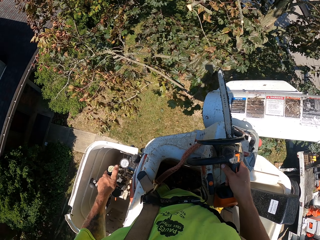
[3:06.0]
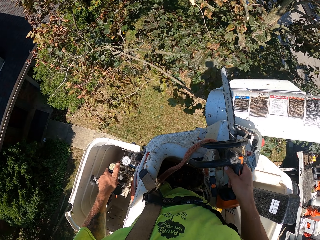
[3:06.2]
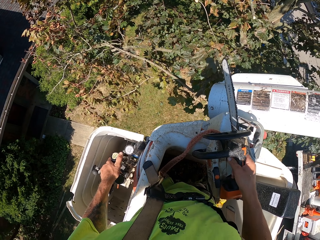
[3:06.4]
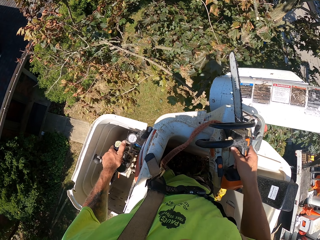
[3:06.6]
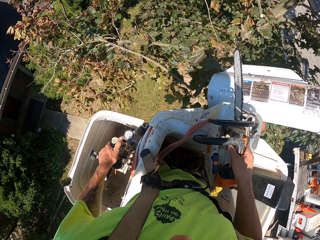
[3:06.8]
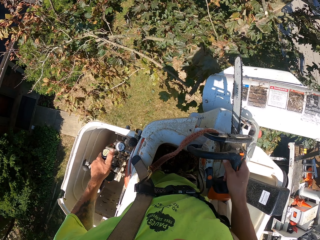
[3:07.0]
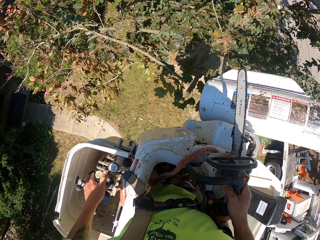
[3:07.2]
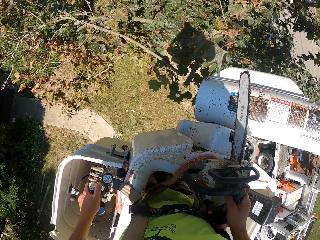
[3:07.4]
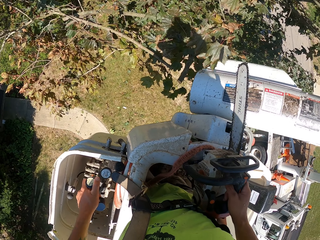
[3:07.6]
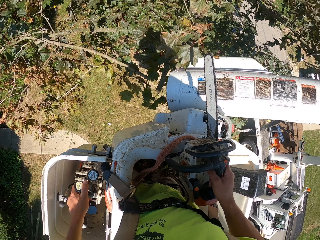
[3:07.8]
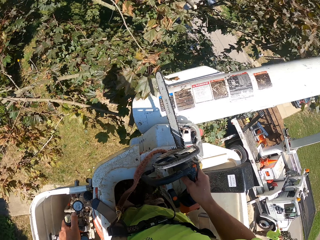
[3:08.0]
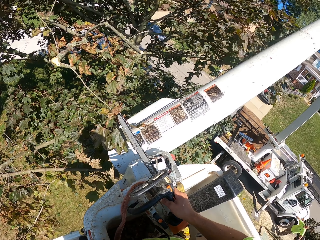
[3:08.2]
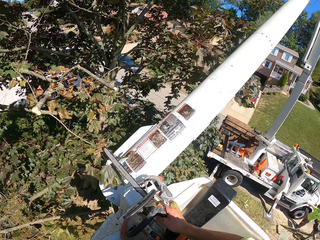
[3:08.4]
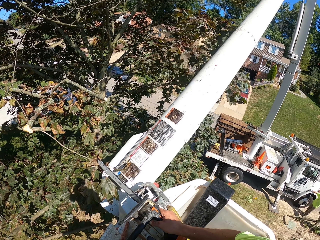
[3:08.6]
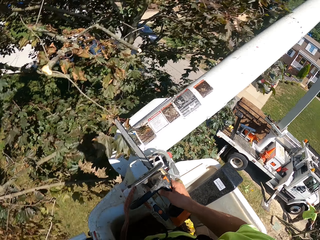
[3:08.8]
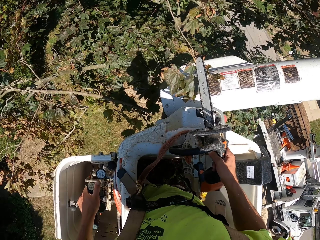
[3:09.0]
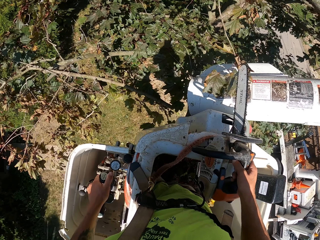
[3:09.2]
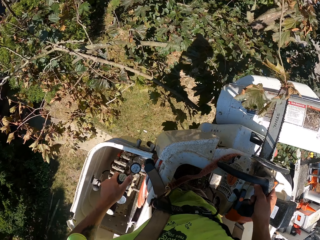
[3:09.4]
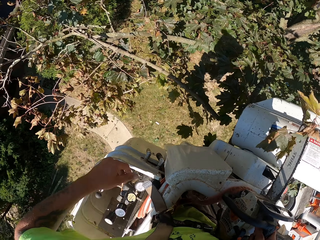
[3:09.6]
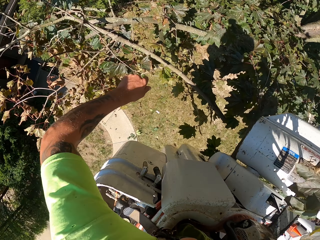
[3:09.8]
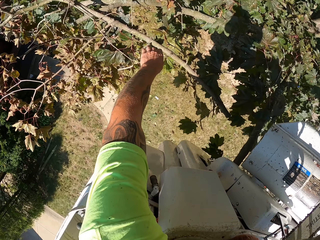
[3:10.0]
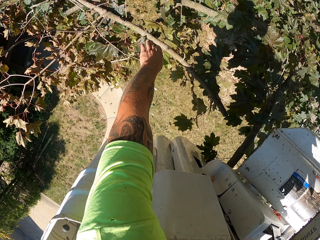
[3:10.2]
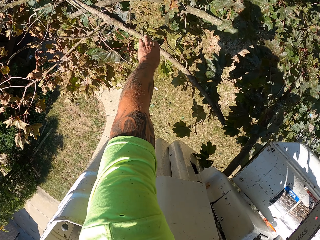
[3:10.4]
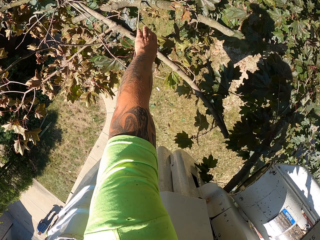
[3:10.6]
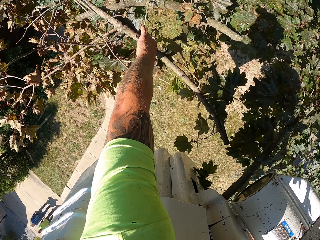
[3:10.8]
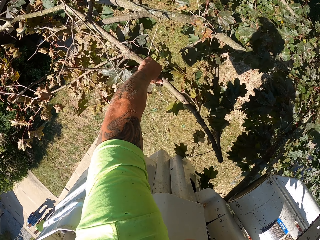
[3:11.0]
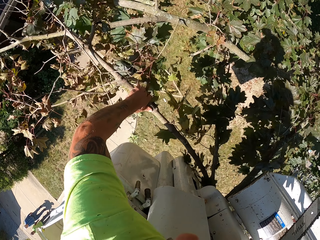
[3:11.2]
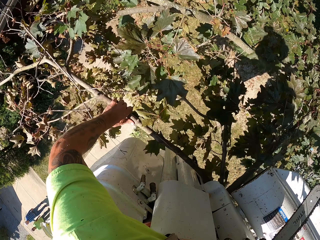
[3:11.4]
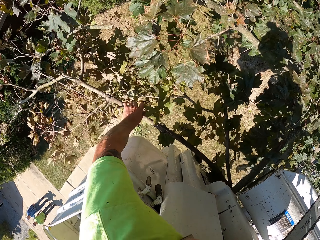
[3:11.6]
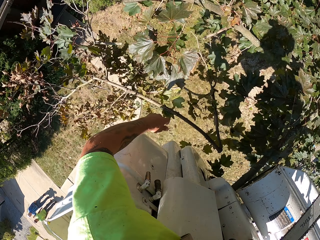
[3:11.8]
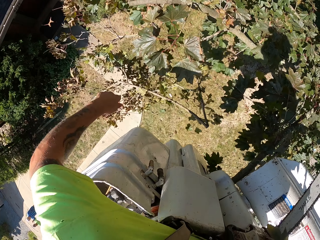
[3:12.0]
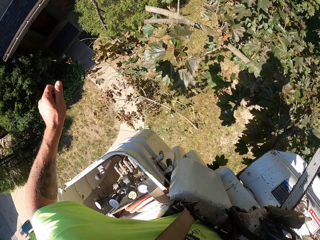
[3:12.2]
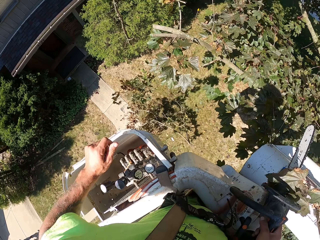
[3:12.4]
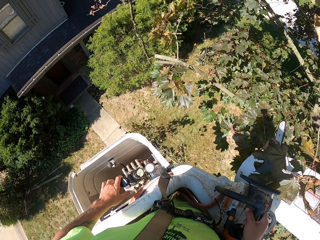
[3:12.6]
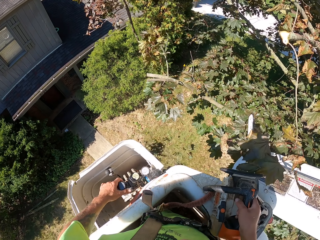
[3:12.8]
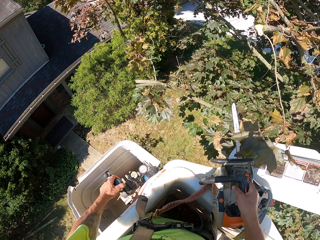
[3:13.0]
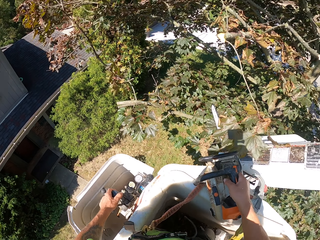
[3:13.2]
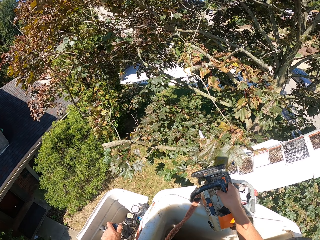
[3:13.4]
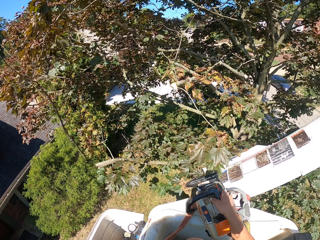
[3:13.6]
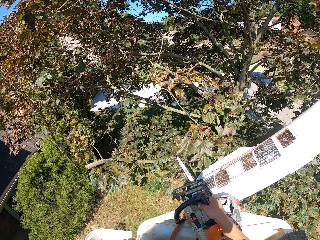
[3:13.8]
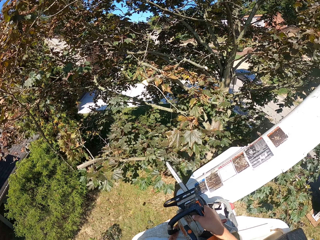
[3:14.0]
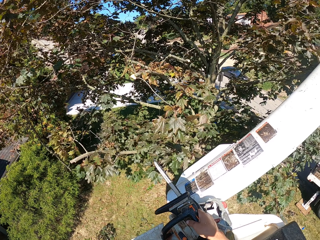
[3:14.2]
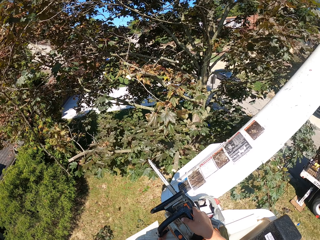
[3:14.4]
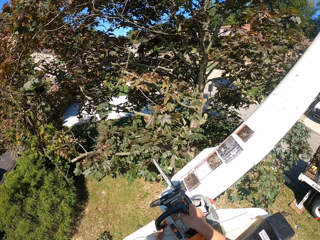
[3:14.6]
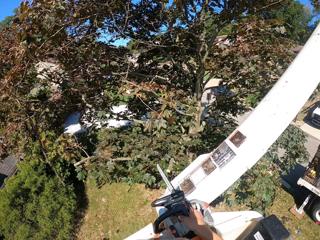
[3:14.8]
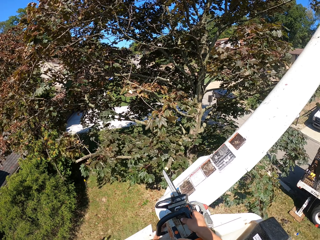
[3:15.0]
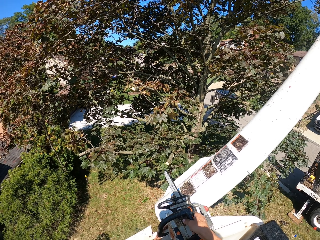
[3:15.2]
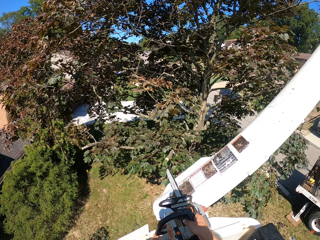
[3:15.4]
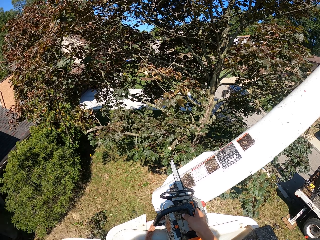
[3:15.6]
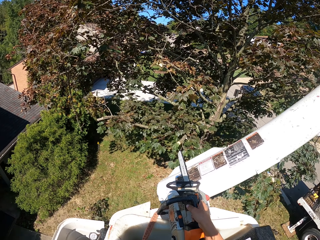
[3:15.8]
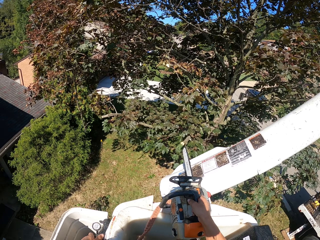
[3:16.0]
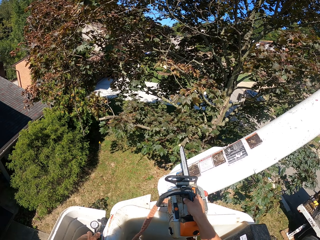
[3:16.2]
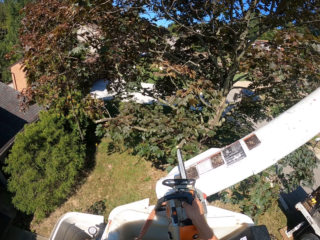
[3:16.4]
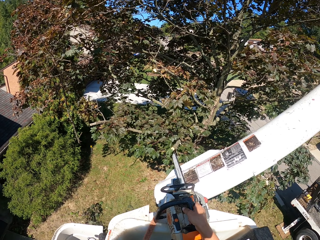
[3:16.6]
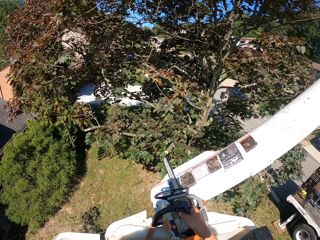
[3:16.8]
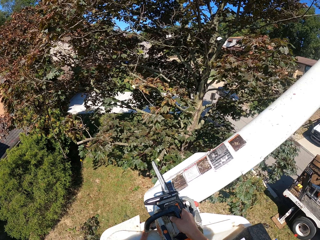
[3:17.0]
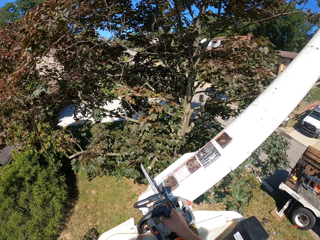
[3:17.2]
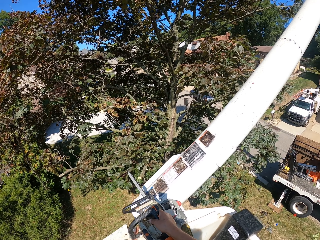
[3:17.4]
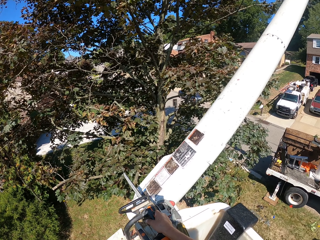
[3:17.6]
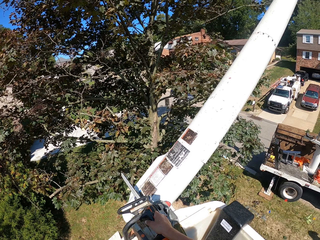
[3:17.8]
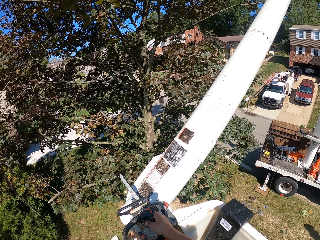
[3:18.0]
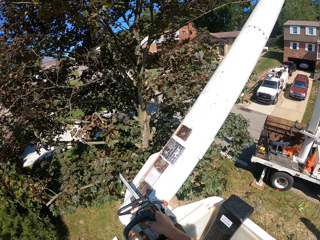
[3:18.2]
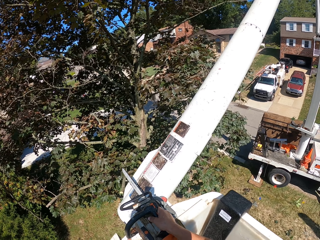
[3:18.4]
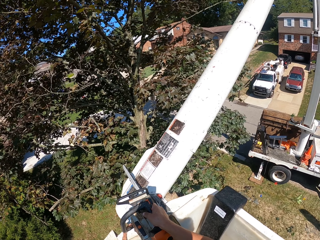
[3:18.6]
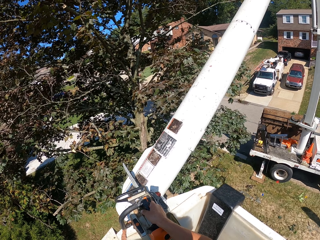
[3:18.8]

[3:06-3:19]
The camera wearer picks up the tree branch with his left hand. He drops the tree branch in his left hand to the ground. He adjusts the truck-mounted railed aerial platform position with its gears in his left hand.

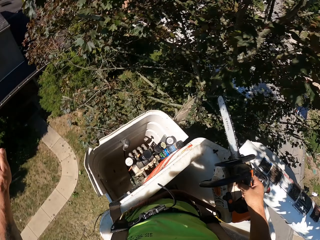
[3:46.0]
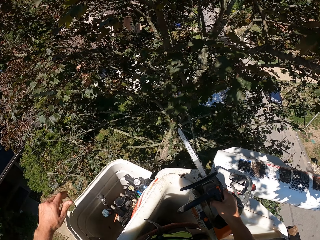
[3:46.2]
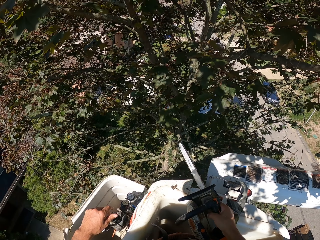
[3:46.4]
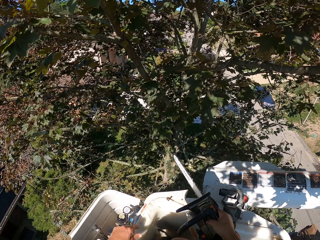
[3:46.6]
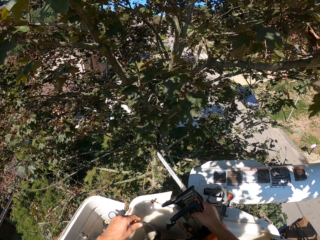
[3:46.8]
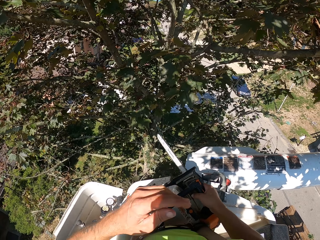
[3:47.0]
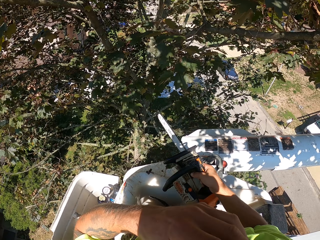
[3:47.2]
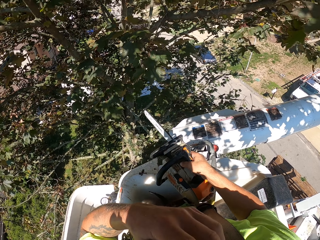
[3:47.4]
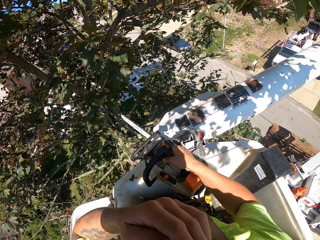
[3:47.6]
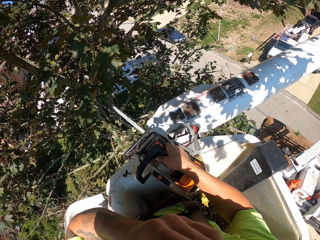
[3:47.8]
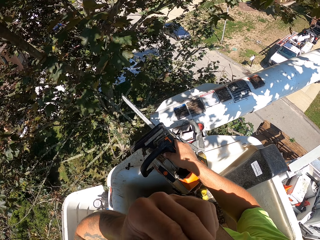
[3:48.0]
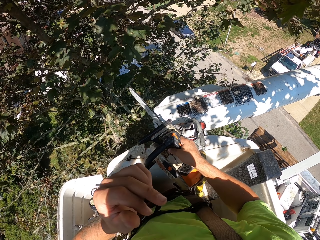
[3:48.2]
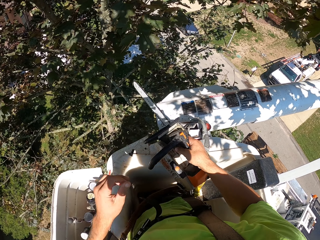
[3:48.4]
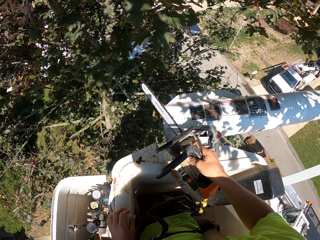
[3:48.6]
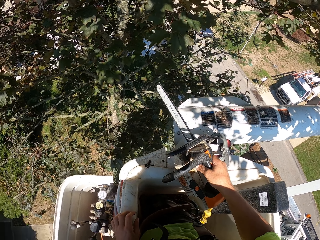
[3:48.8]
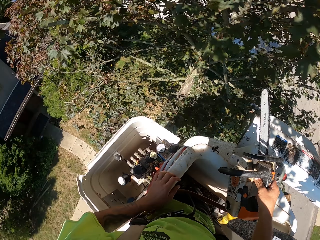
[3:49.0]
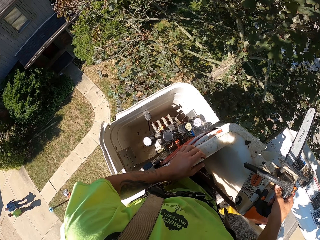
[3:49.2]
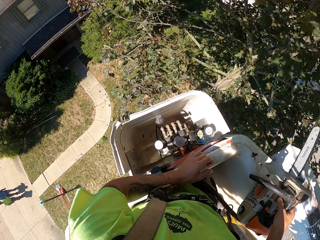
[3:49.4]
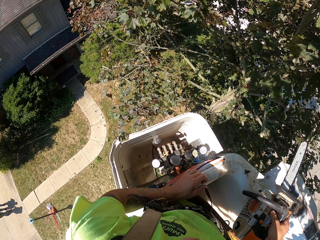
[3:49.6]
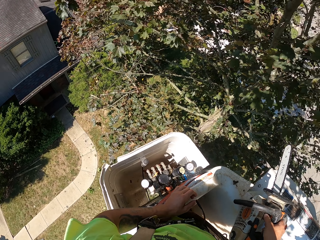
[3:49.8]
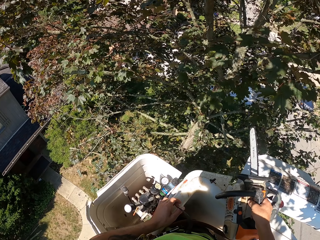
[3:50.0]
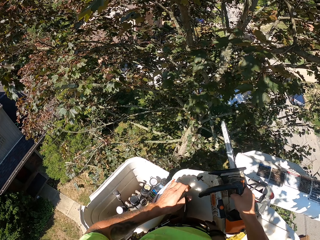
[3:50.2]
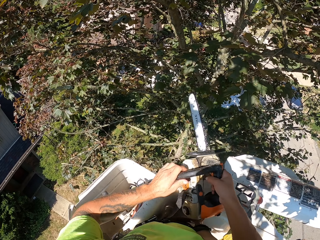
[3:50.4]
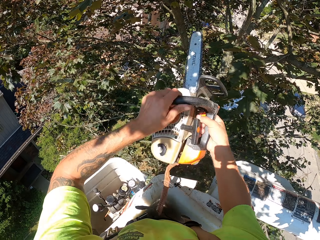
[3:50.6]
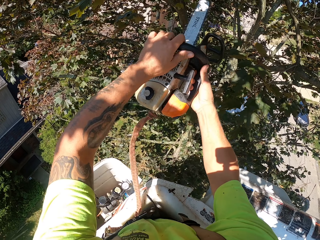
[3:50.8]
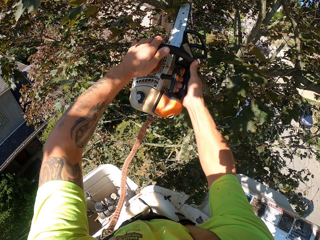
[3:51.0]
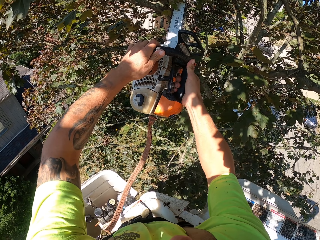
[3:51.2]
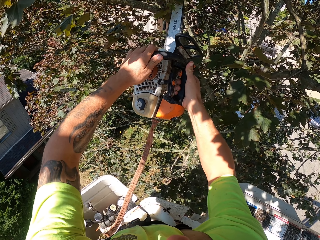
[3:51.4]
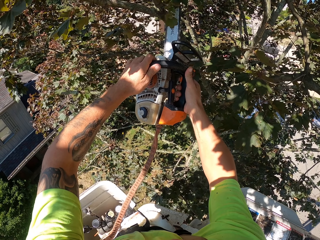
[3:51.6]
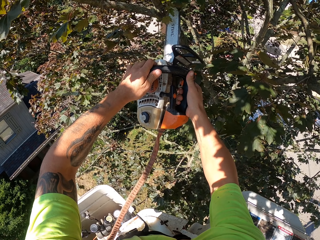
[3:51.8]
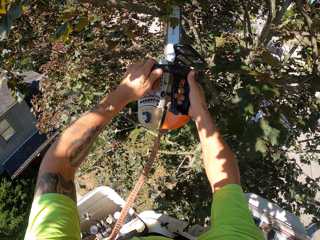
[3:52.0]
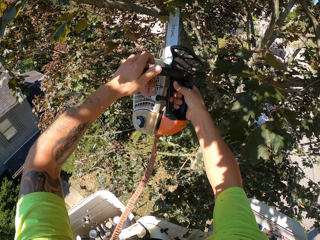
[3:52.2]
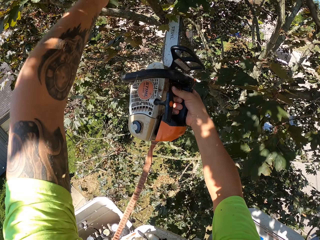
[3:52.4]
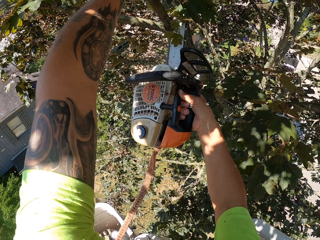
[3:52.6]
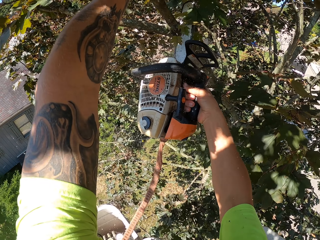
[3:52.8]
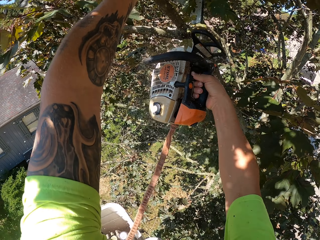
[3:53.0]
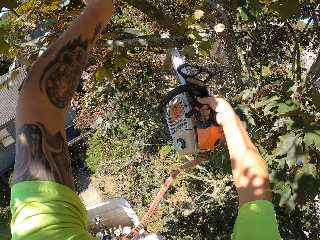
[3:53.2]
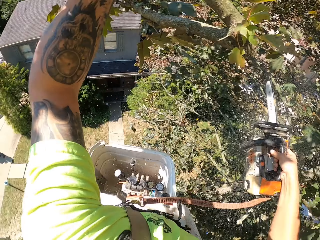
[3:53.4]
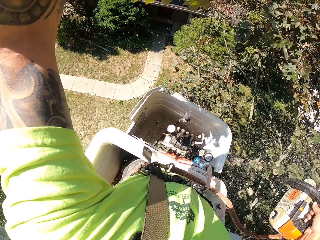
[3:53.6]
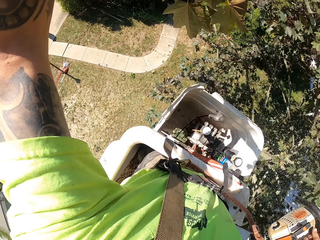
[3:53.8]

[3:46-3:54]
The camera wearer drops the tree branch in his left hand to the ground. He touches his face with his left hand. He cuts the tree branch with the chainsaw in both hands. He holds the tree branch with his left hand. He cuts the tree branch with the chainsaw in his right hand.
